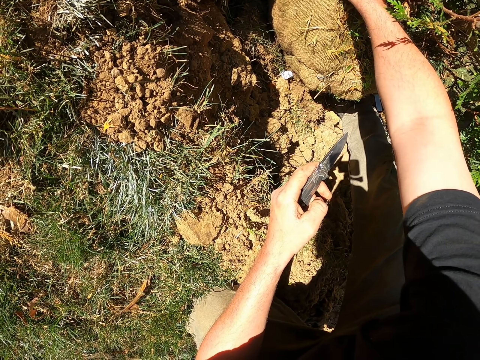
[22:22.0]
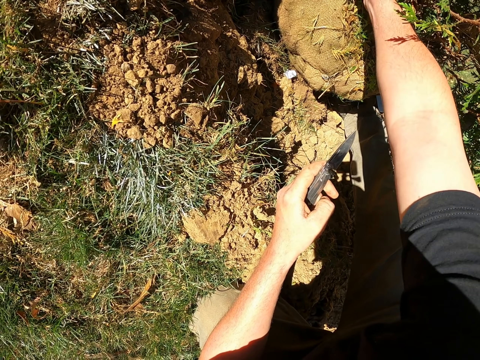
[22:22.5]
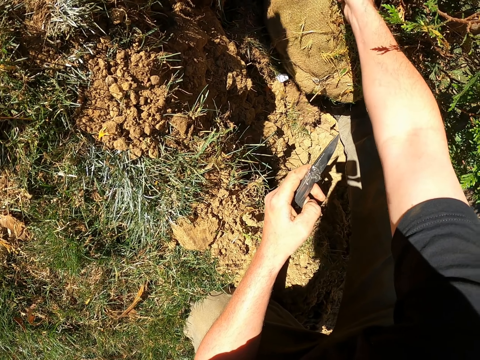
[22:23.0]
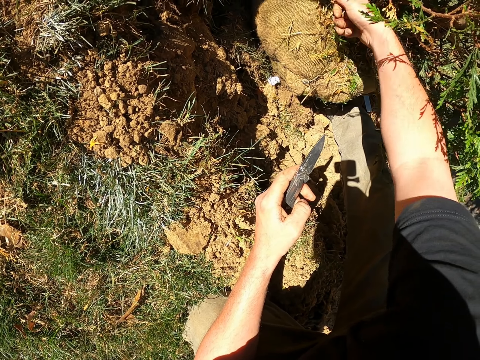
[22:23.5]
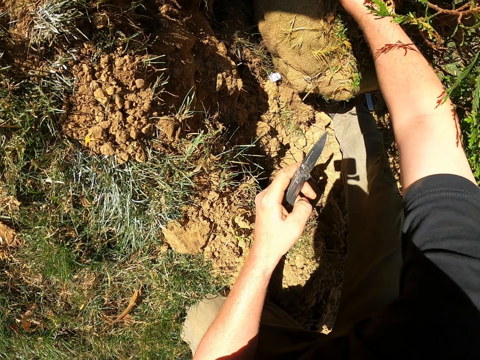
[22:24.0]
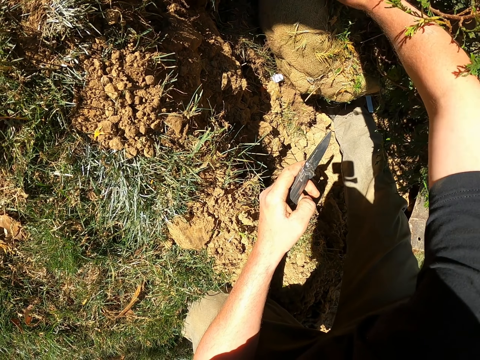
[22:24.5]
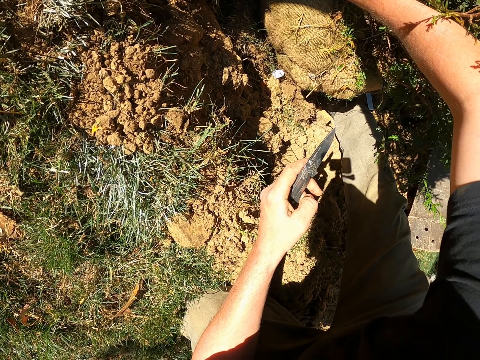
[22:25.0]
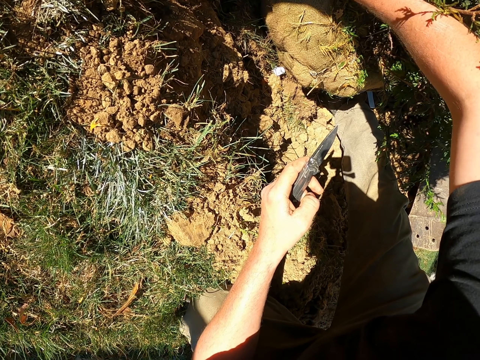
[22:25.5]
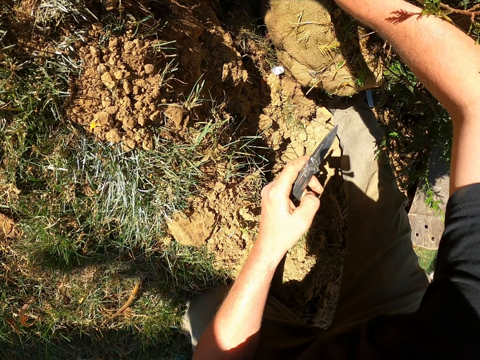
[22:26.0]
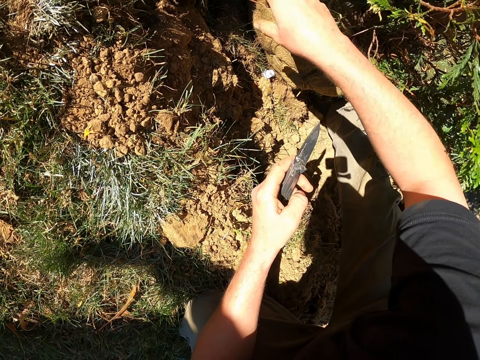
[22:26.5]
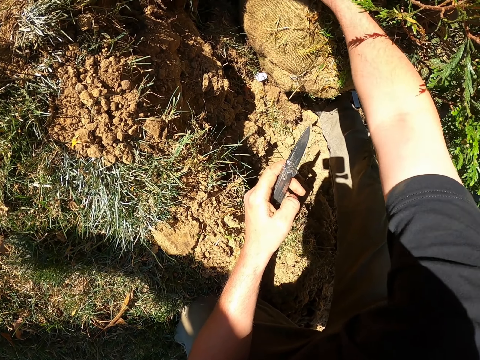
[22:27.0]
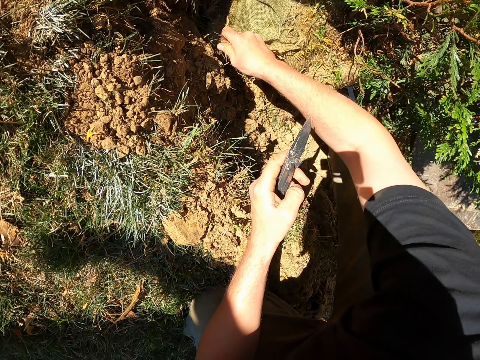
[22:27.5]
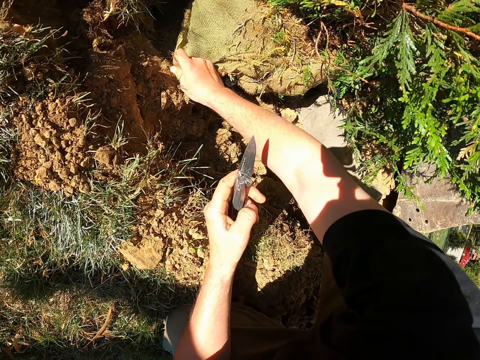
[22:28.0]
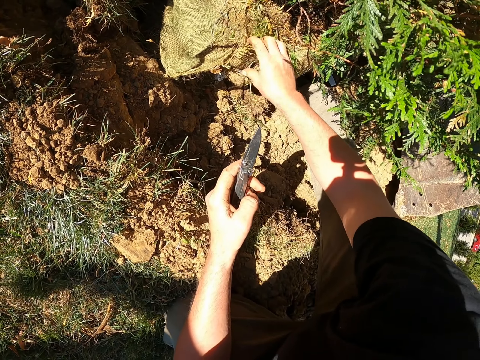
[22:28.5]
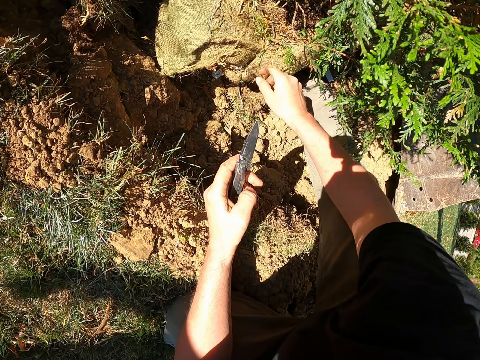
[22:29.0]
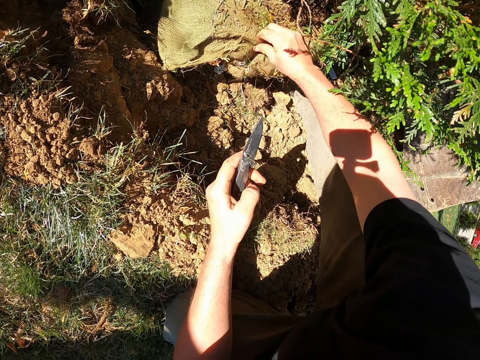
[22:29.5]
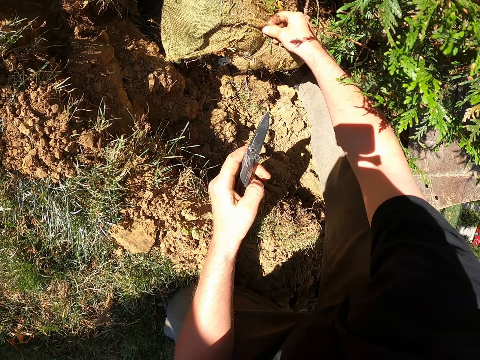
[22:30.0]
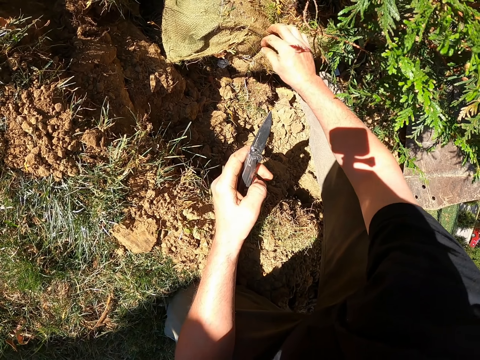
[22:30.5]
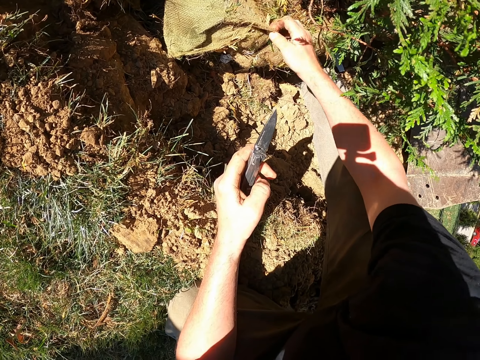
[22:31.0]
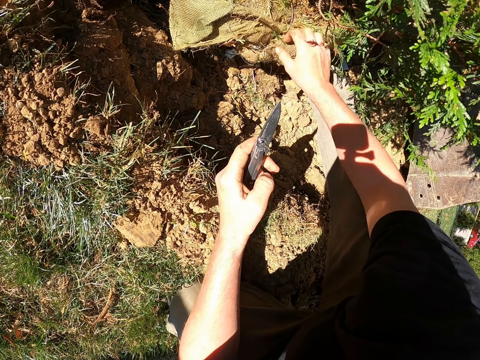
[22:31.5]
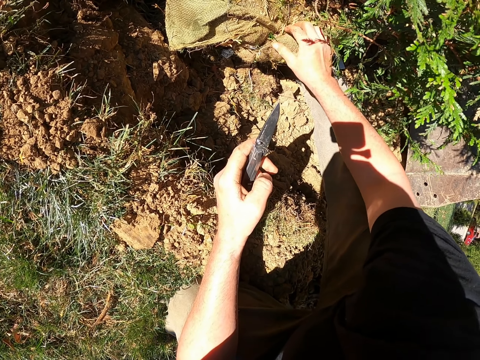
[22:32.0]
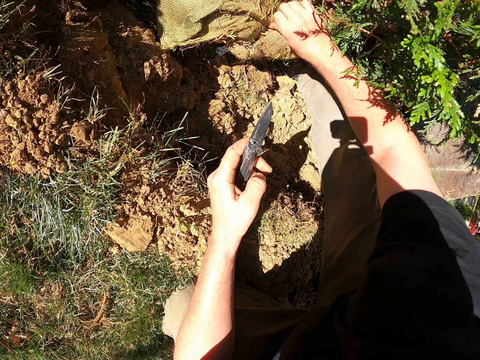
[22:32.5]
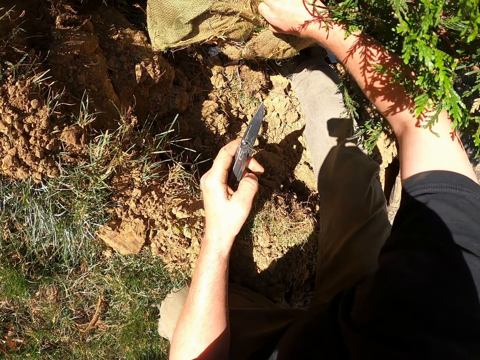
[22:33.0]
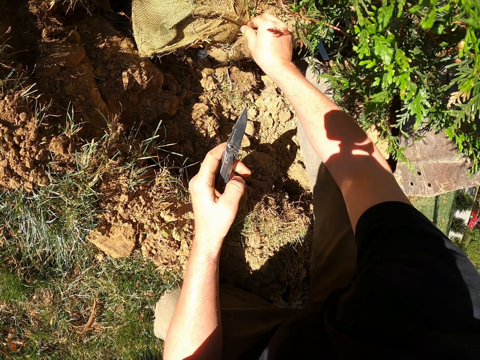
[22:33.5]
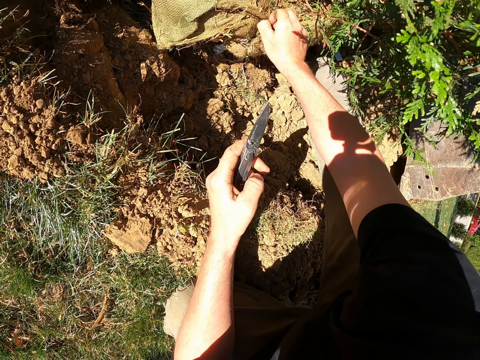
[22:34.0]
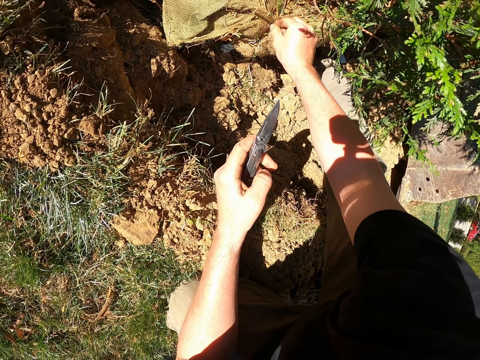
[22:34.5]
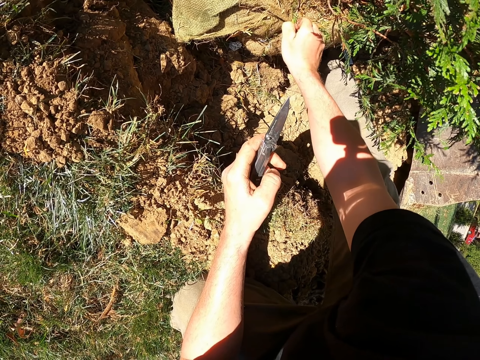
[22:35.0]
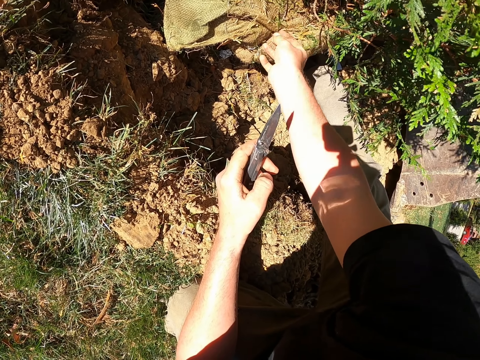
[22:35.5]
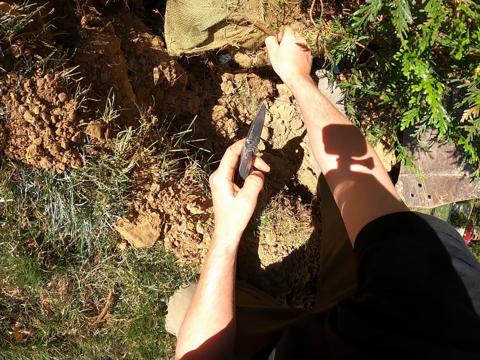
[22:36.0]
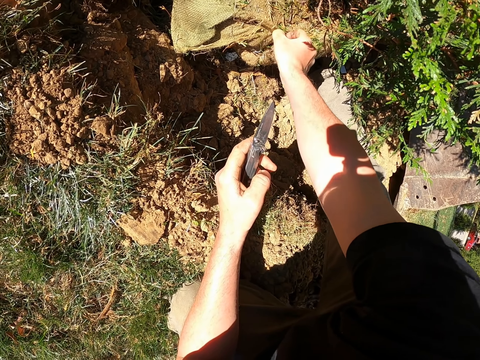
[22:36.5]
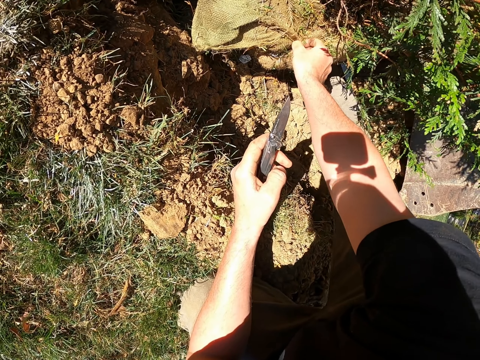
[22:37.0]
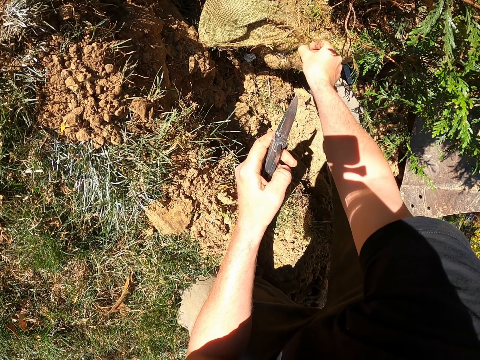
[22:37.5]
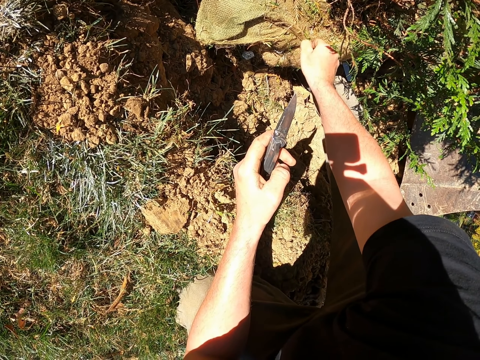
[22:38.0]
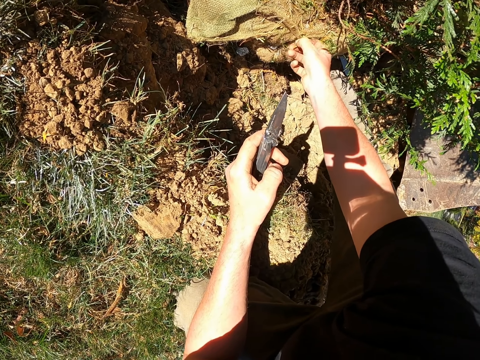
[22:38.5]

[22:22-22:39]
The camera wearer removes the sack on the plant's root. They unfold something. They pick up something.

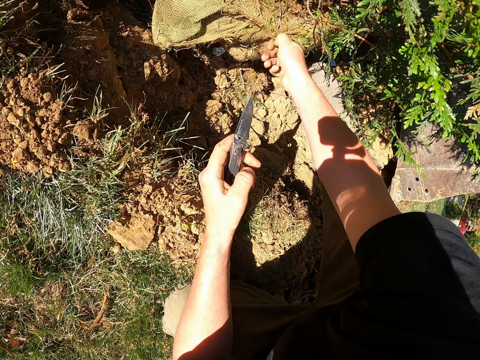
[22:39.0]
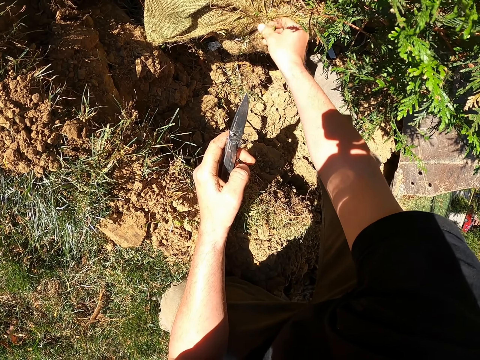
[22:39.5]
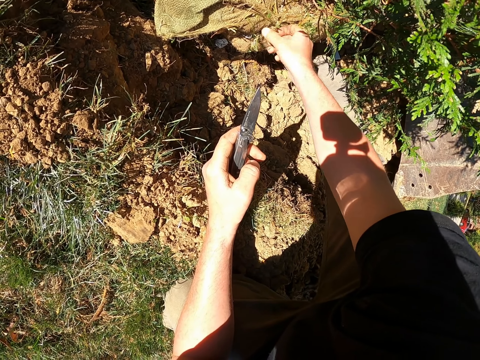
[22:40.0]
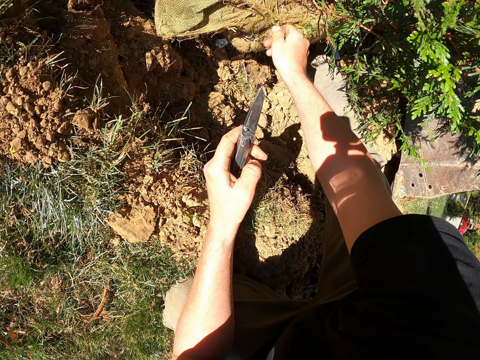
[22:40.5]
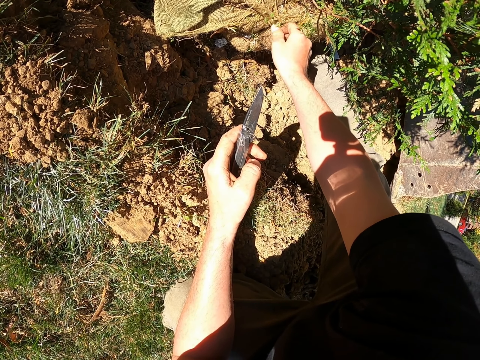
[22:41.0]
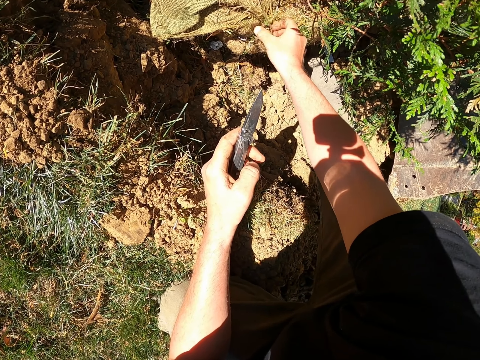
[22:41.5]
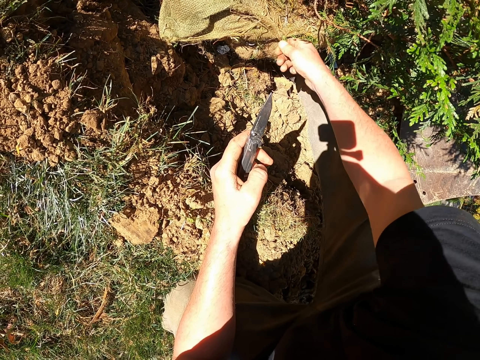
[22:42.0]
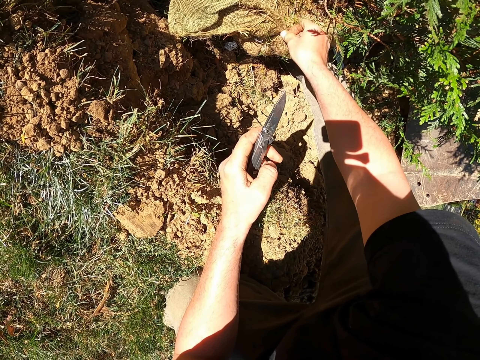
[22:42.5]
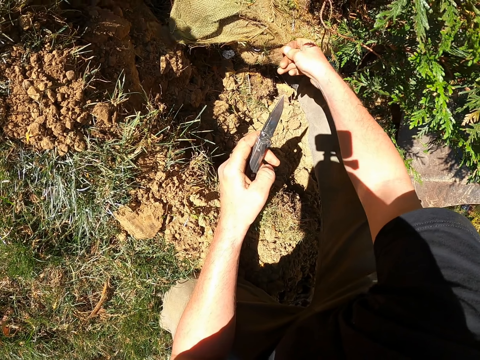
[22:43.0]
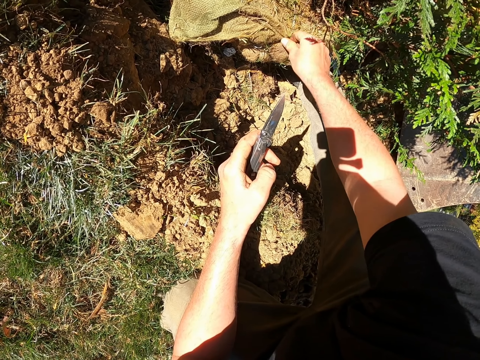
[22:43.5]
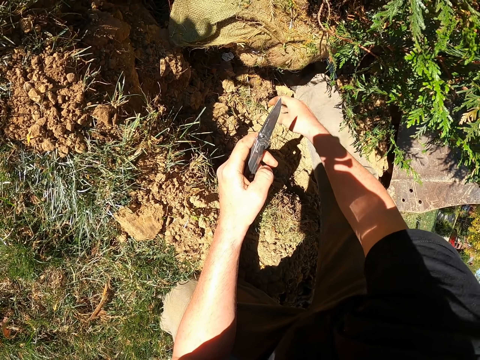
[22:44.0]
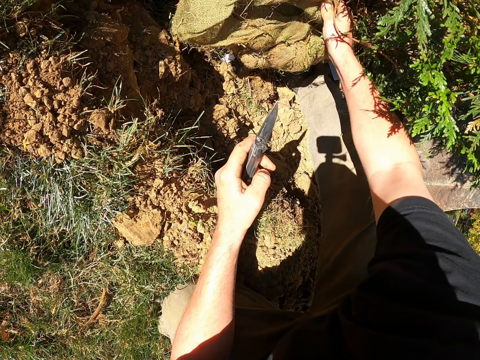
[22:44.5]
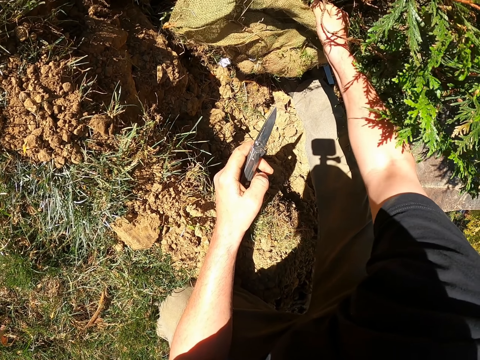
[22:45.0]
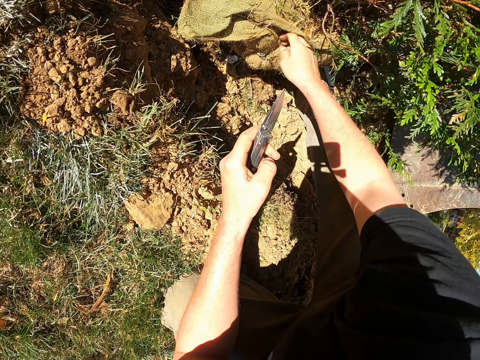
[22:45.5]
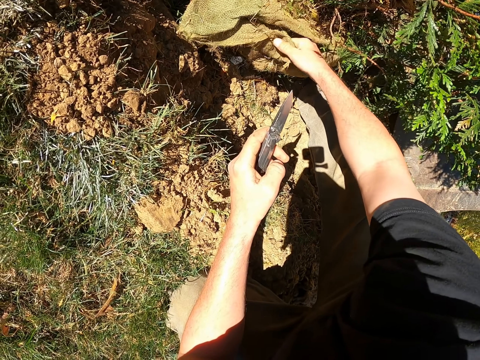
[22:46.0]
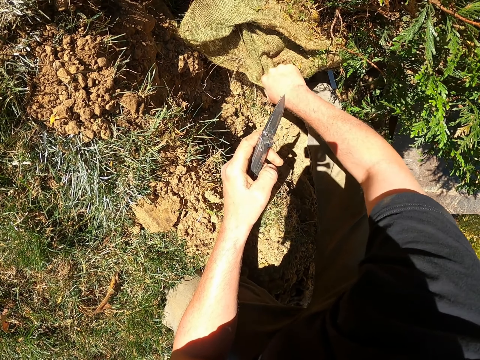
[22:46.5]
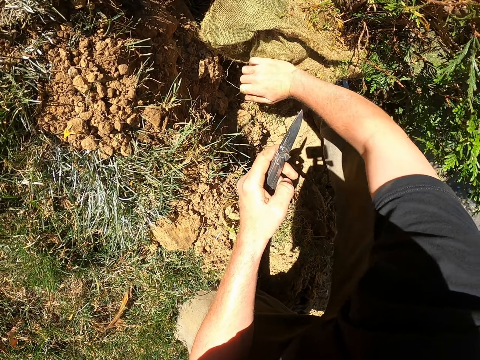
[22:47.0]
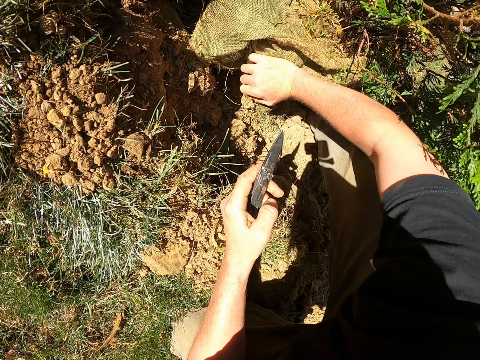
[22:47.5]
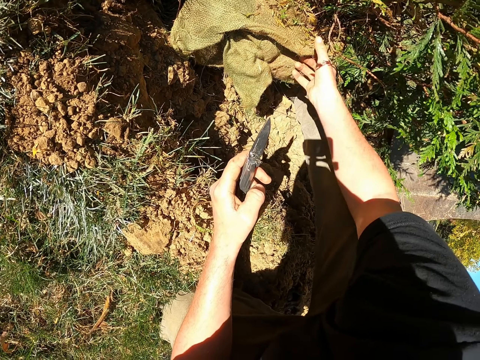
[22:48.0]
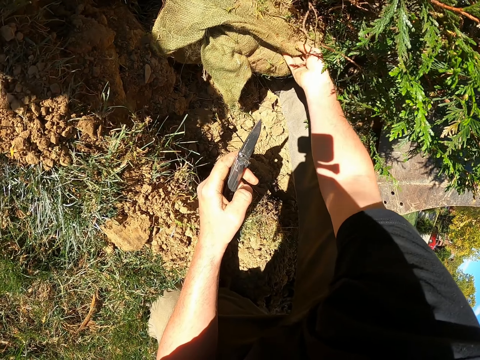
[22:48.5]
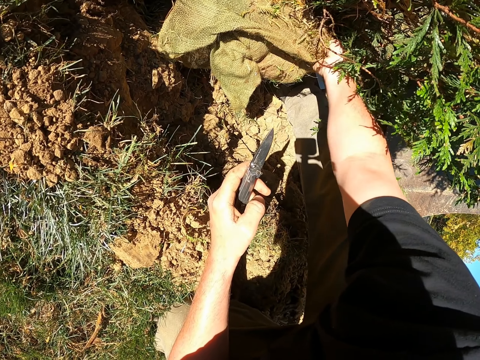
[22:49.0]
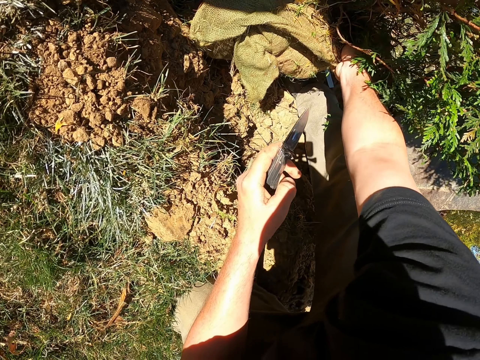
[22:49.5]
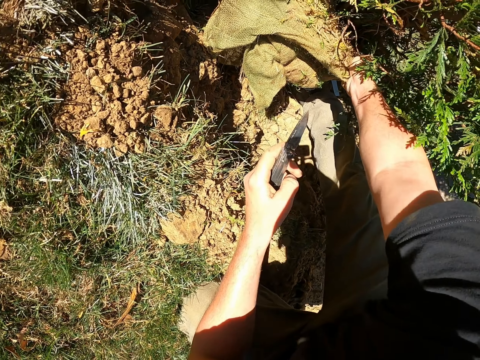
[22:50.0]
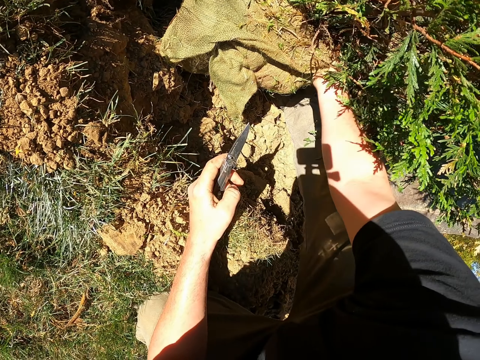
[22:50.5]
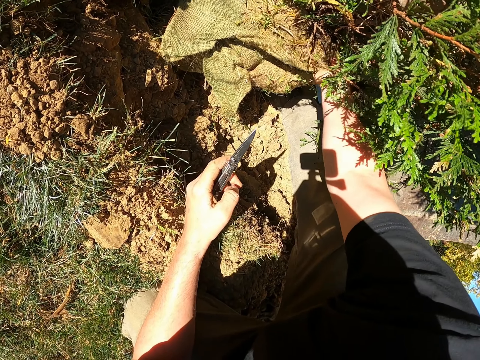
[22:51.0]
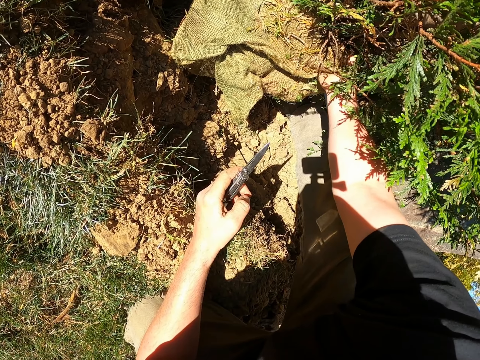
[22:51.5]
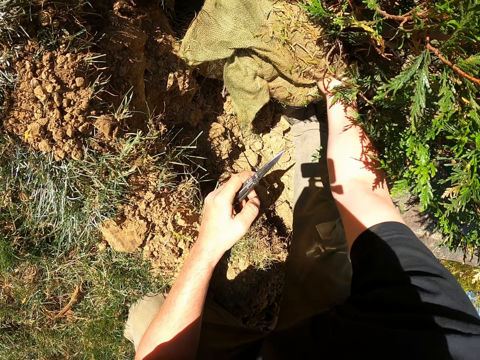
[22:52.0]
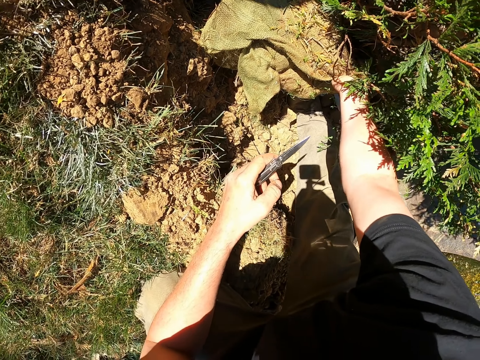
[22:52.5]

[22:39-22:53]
The camera wearer pulls the sack. They pull the sack again.
